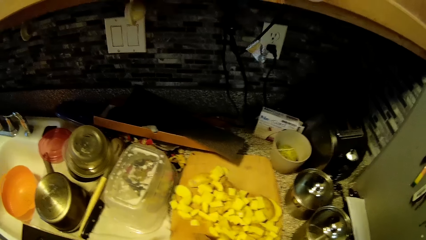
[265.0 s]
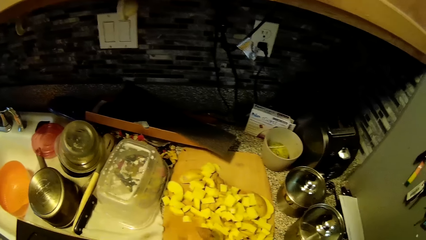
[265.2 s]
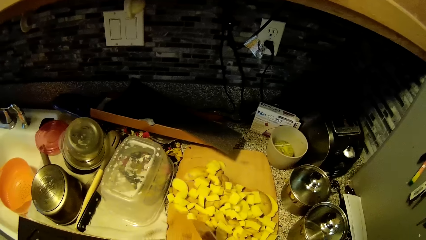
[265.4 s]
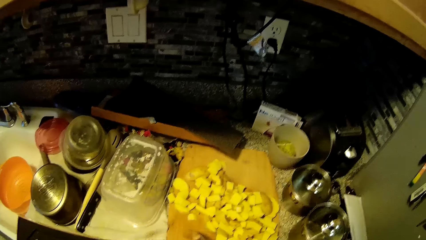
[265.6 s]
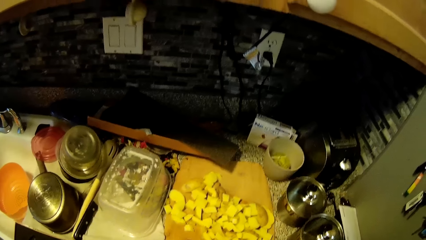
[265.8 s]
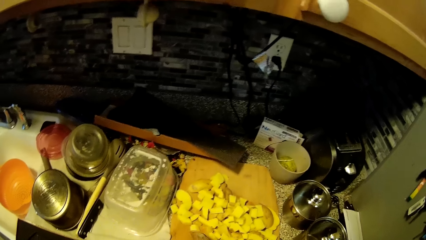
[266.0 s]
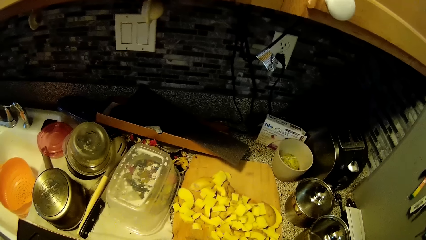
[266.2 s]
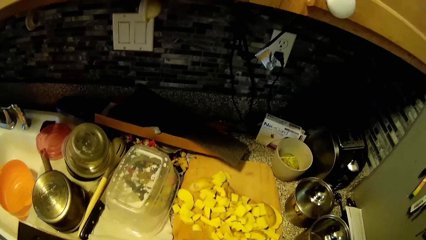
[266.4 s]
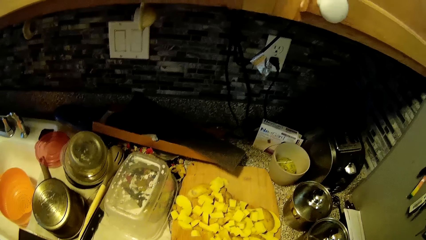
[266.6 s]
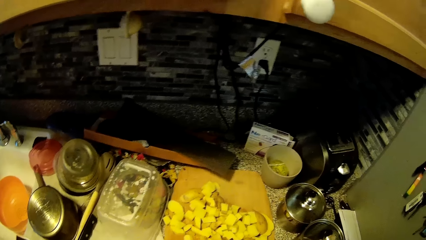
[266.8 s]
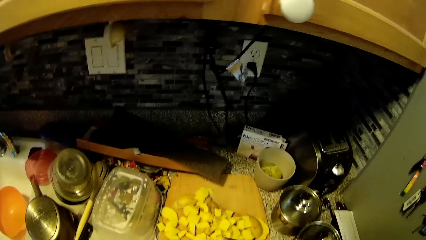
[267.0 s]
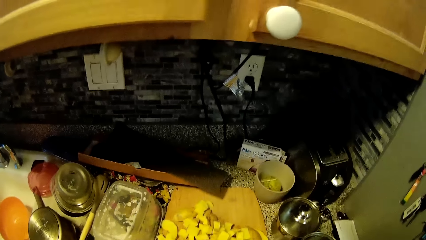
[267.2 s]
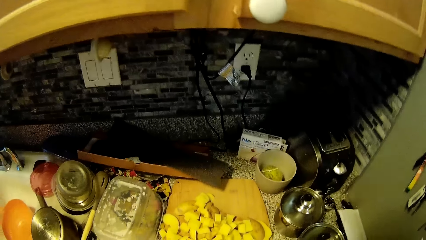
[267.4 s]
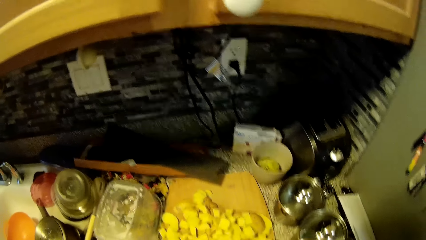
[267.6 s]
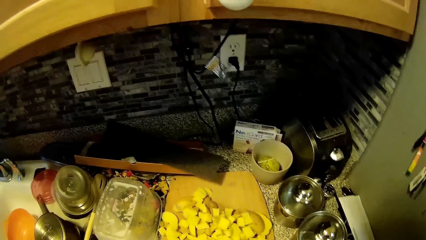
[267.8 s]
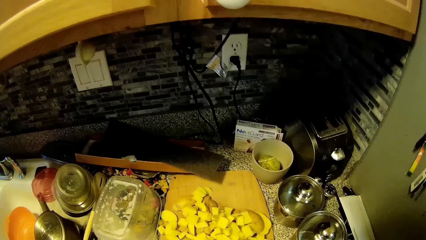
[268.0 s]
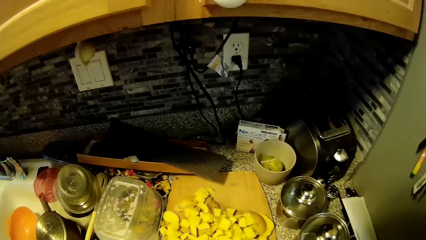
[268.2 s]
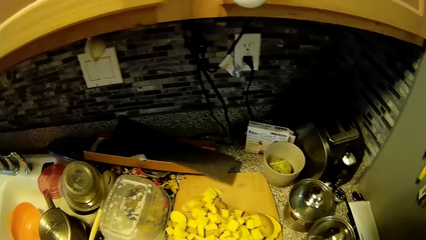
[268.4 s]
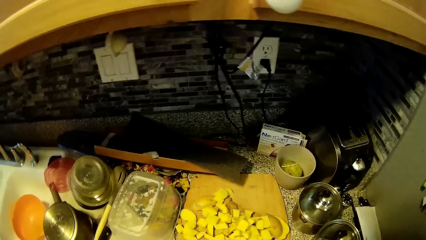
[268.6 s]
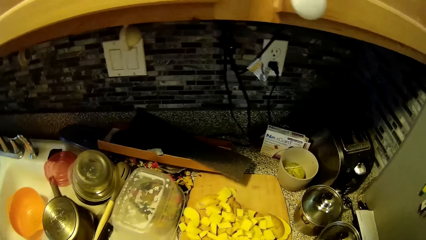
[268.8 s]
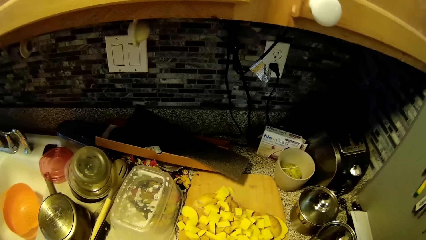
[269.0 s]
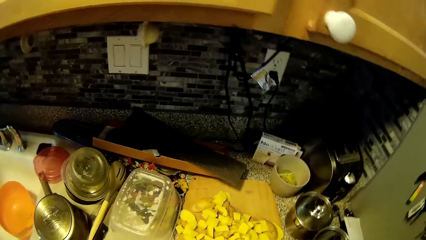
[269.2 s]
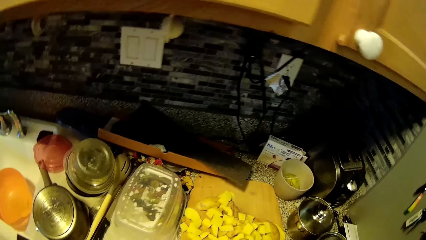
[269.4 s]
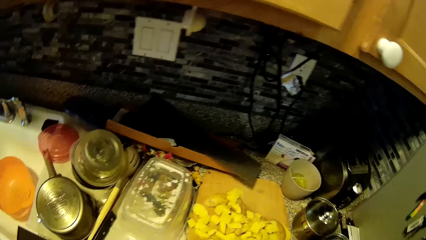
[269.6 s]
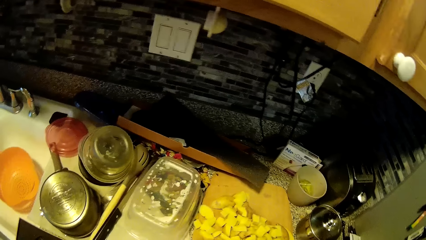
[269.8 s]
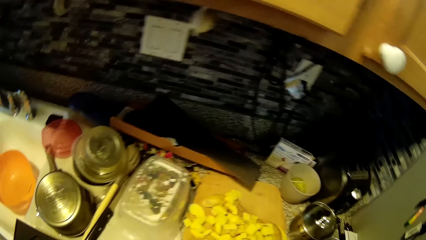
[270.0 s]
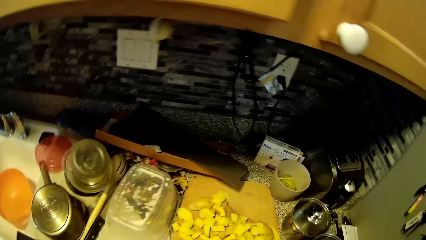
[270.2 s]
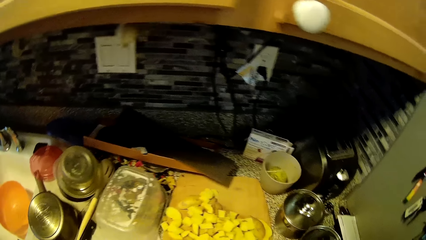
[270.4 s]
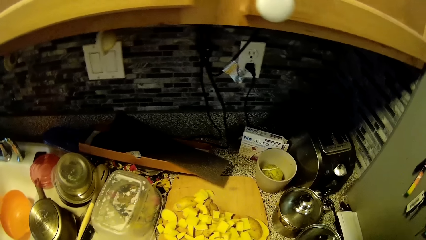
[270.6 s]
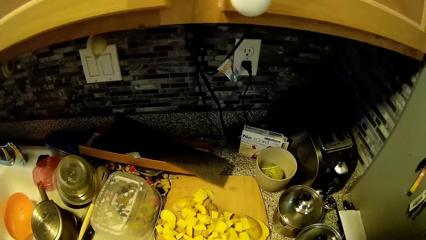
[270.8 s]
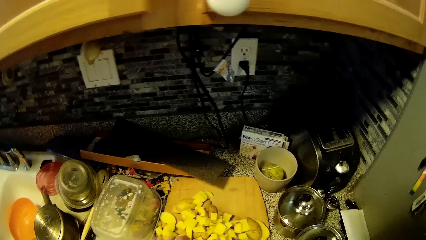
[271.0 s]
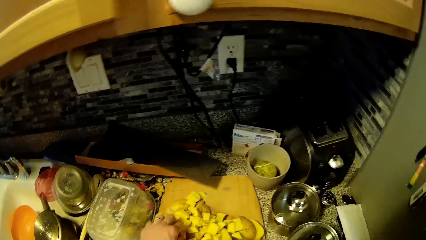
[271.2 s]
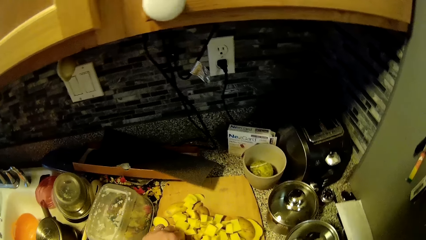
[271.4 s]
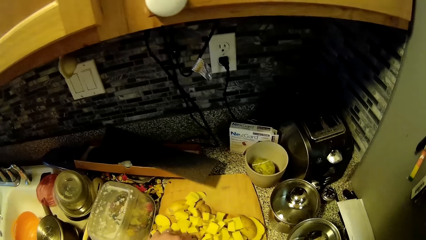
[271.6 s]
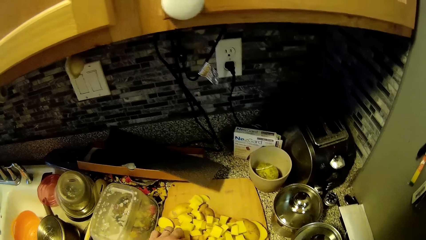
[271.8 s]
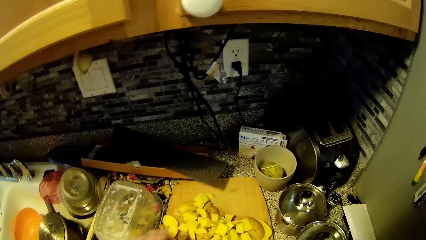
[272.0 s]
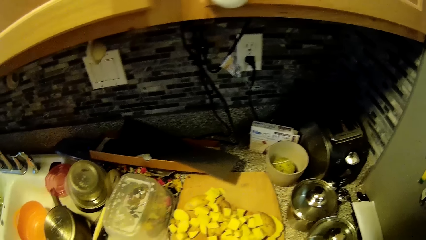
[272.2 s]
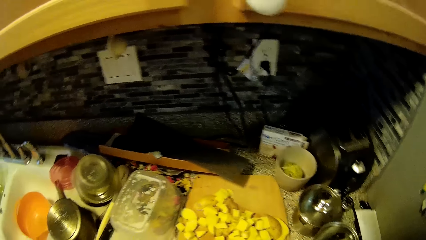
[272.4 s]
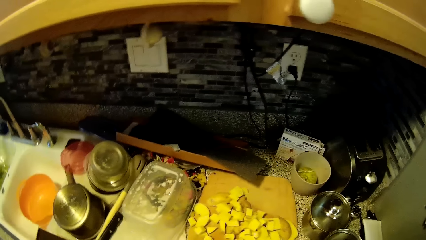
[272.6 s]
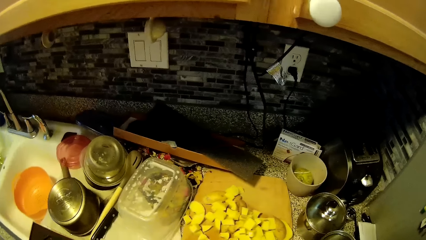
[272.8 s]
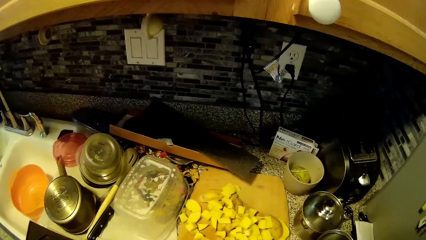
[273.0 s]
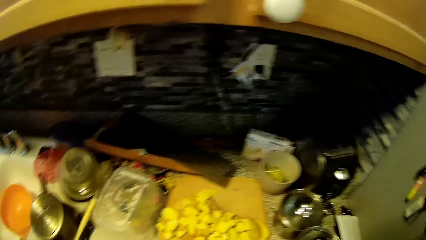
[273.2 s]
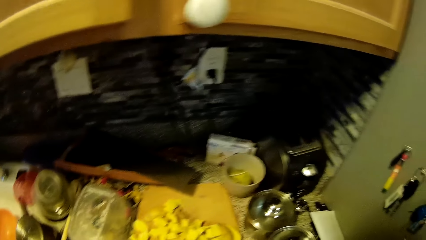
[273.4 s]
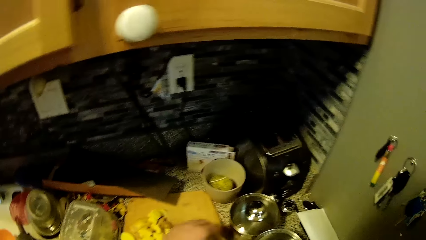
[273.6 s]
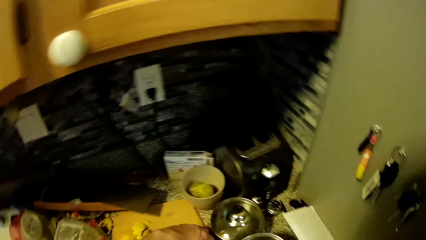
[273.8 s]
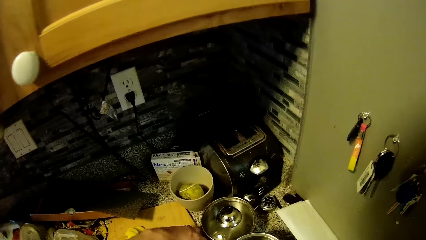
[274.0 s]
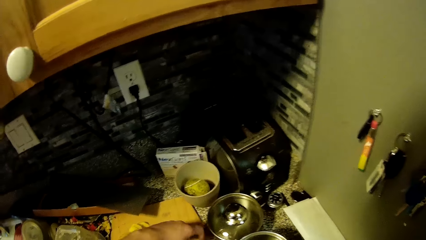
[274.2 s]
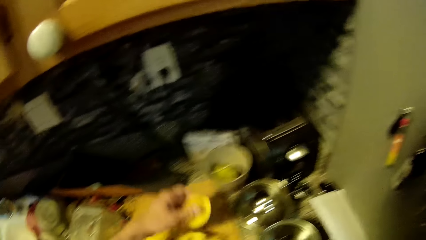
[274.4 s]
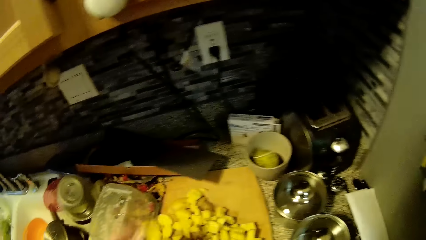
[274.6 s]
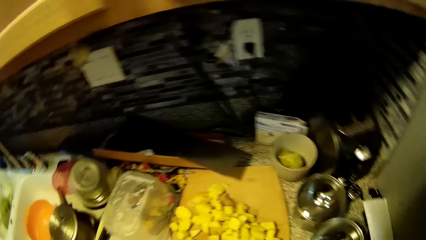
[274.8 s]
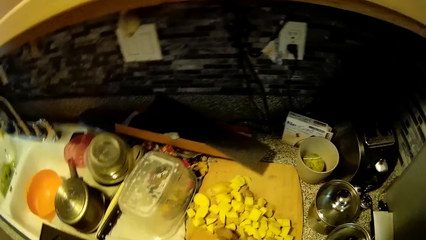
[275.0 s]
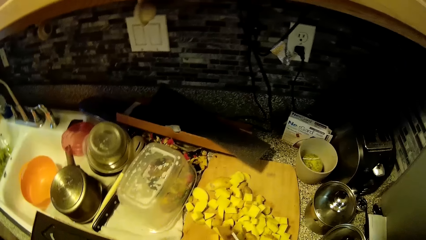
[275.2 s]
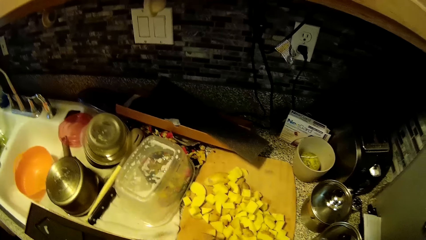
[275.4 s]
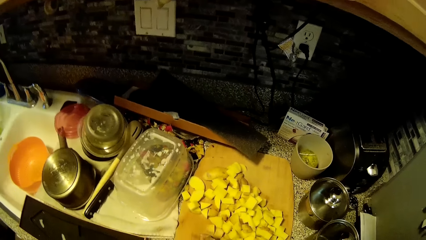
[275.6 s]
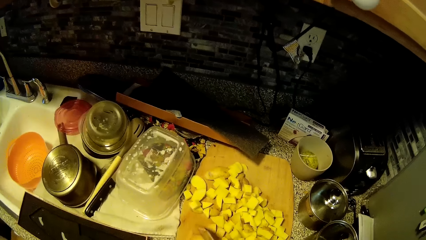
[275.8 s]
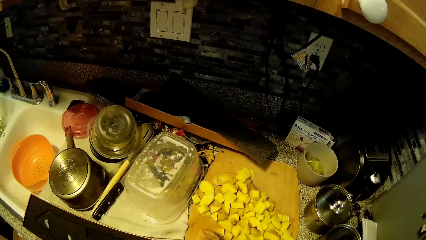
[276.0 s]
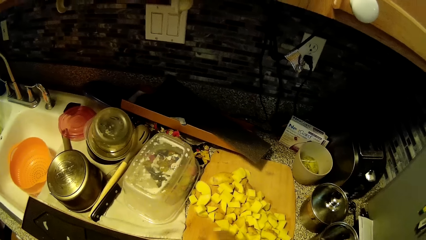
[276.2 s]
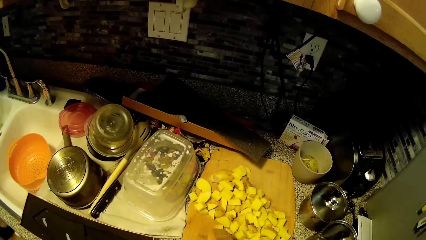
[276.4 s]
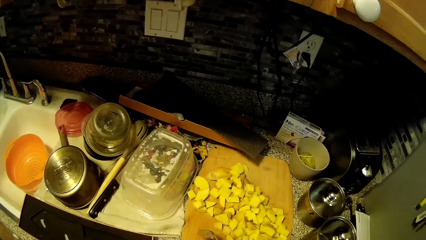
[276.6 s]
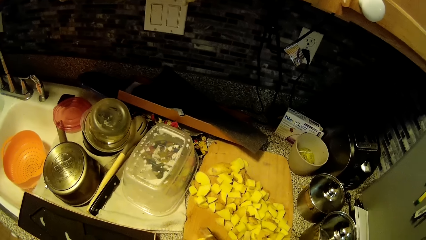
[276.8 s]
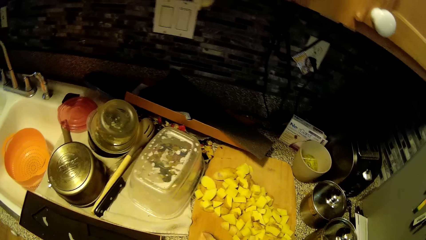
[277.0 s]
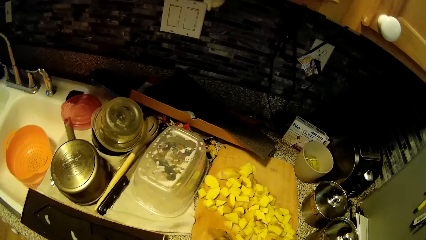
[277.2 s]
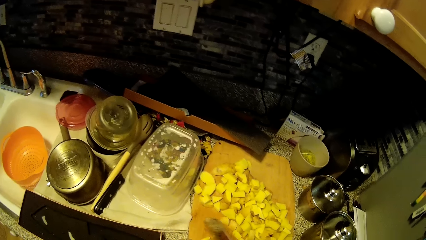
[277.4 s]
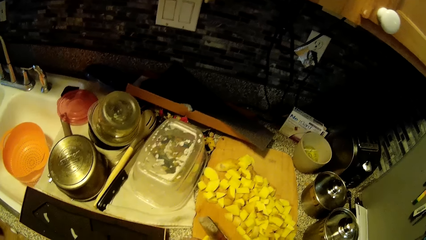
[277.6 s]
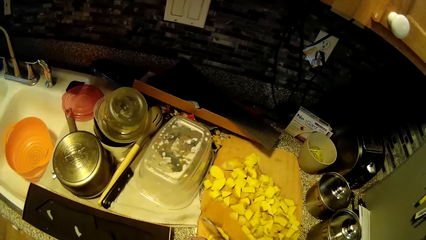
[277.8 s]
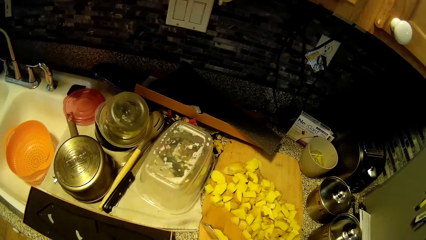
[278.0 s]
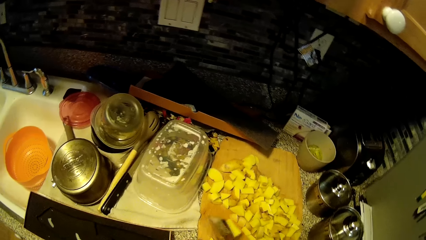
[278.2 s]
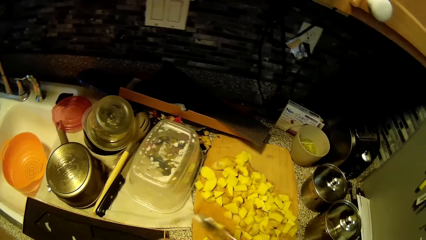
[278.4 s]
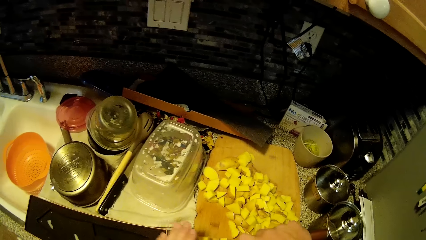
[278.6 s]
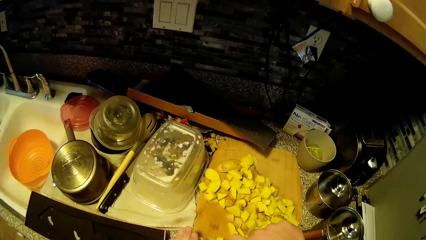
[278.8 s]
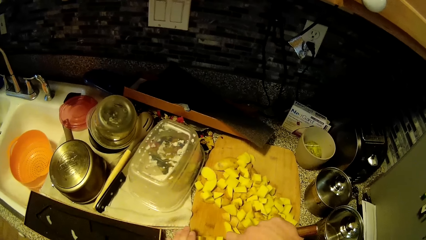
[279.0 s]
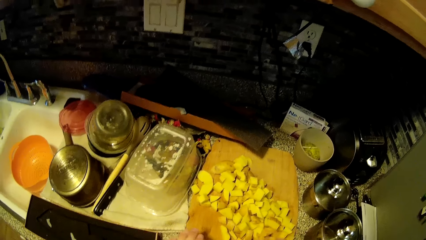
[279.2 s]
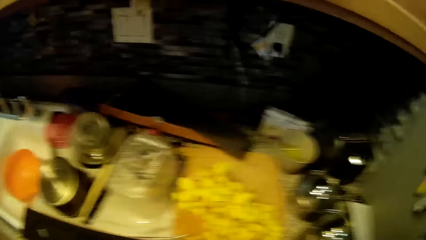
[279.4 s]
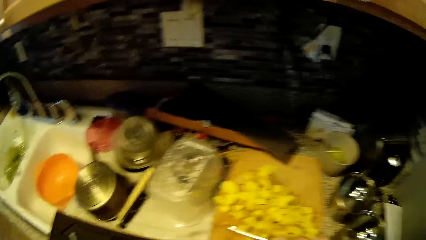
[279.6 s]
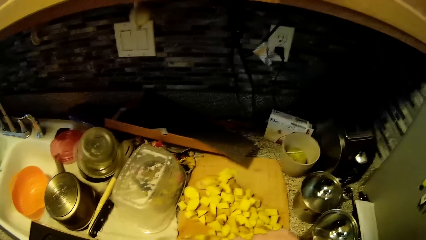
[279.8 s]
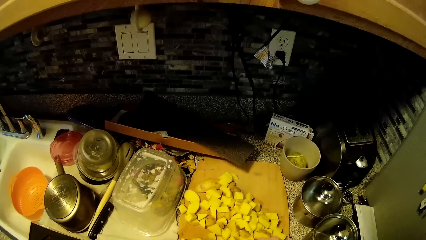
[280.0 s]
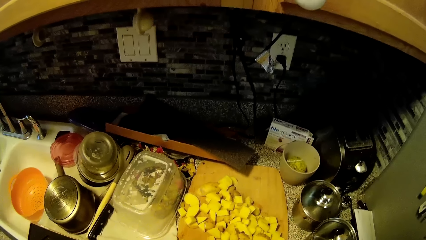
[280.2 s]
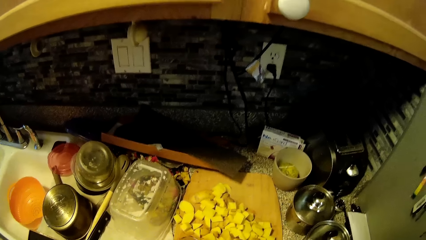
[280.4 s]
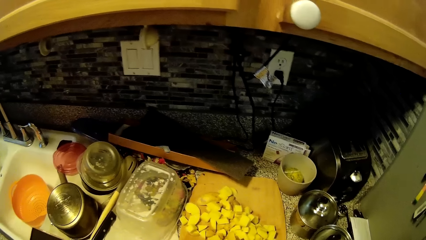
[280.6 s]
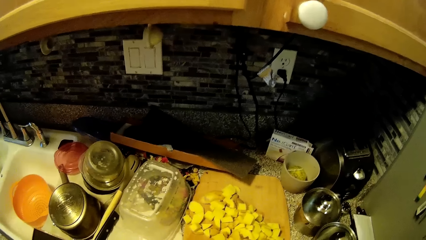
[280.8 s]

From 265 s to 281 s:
The camera wearer talks to a woman. They pick up the potato. They chop the potato with the knife.
